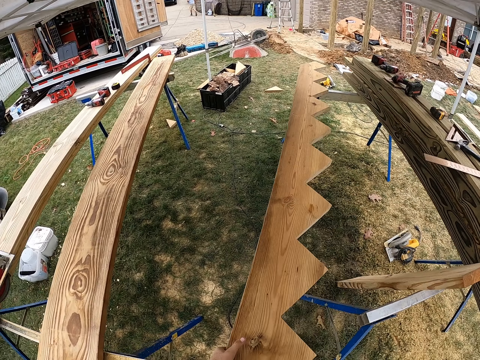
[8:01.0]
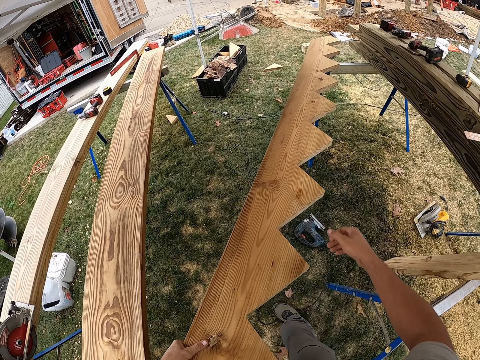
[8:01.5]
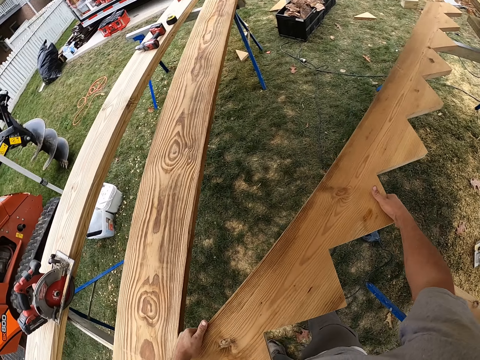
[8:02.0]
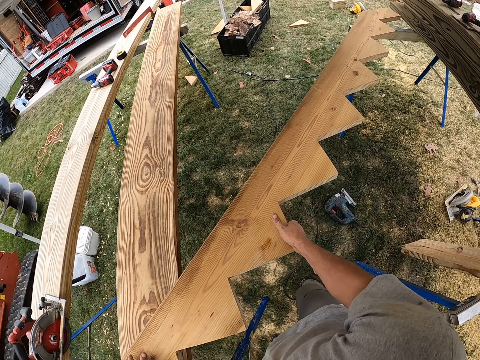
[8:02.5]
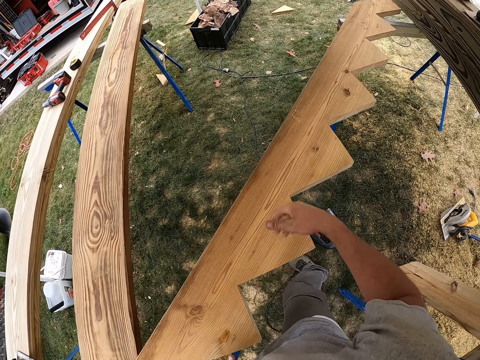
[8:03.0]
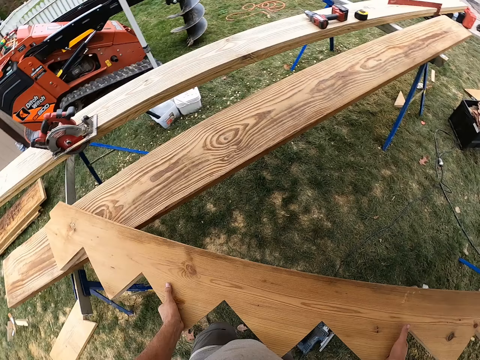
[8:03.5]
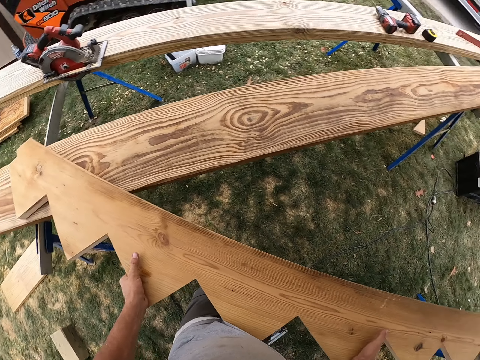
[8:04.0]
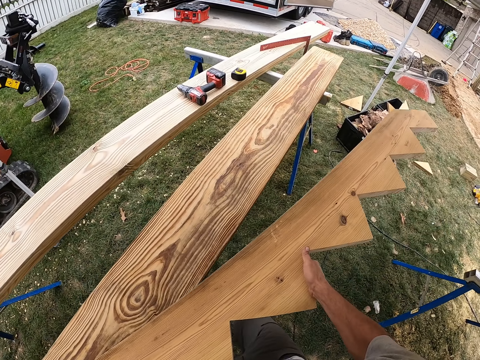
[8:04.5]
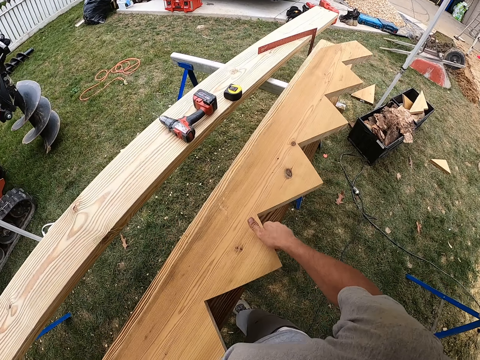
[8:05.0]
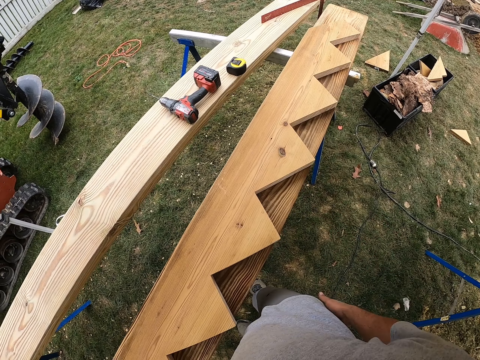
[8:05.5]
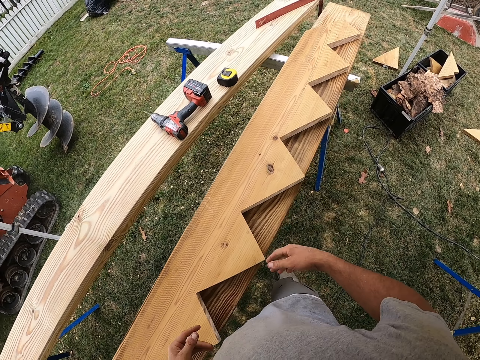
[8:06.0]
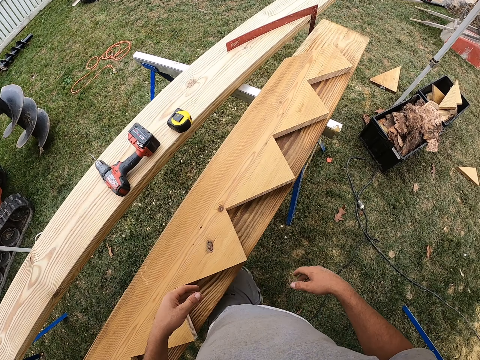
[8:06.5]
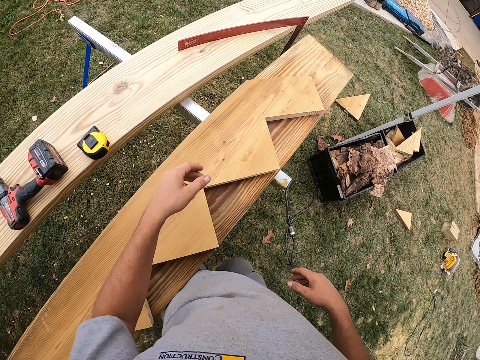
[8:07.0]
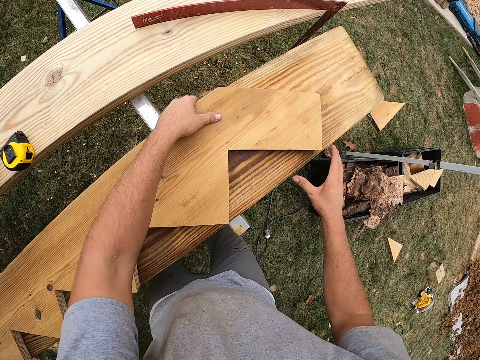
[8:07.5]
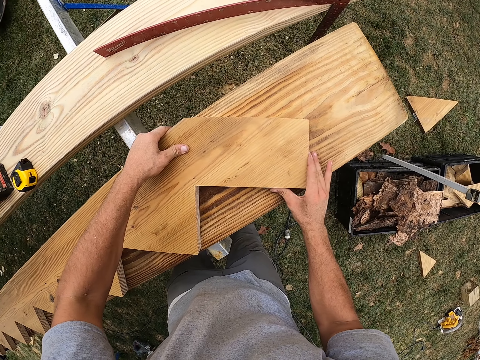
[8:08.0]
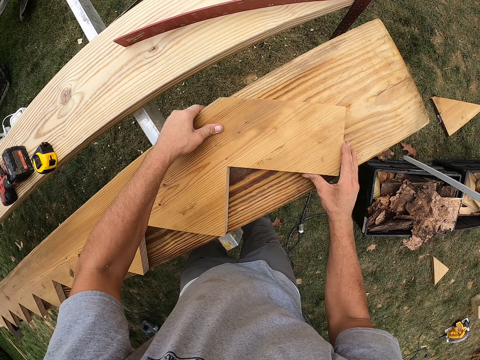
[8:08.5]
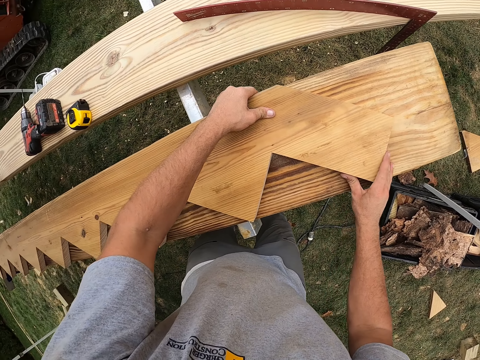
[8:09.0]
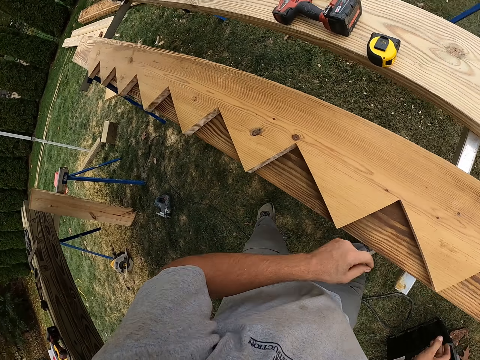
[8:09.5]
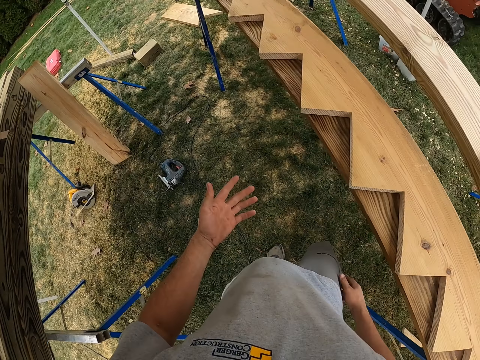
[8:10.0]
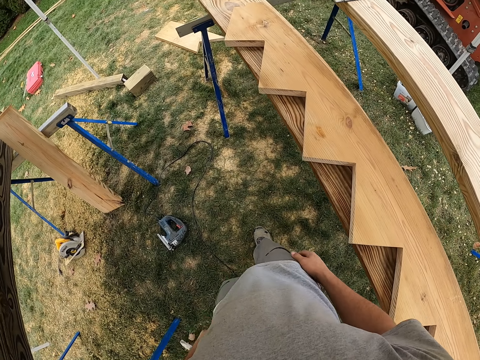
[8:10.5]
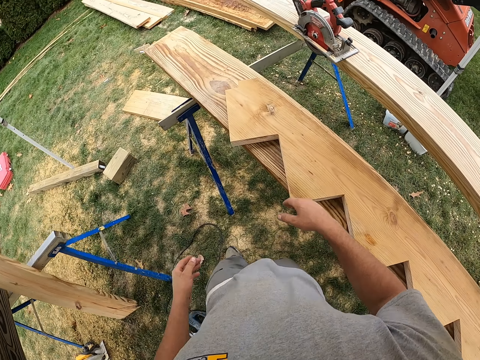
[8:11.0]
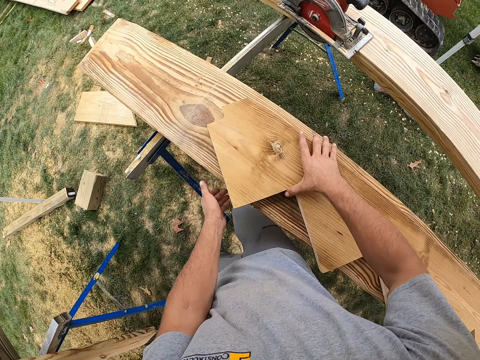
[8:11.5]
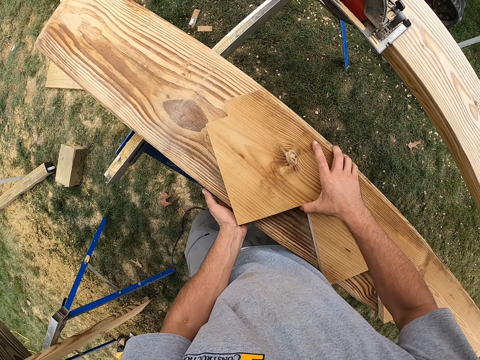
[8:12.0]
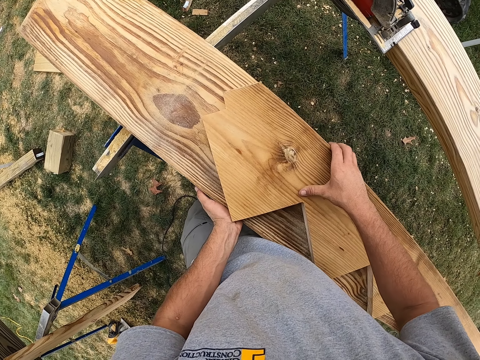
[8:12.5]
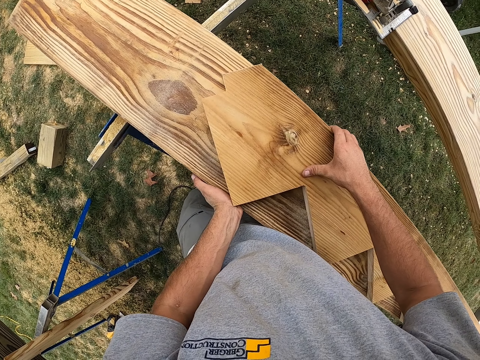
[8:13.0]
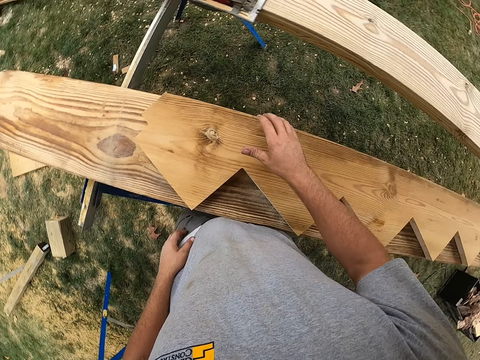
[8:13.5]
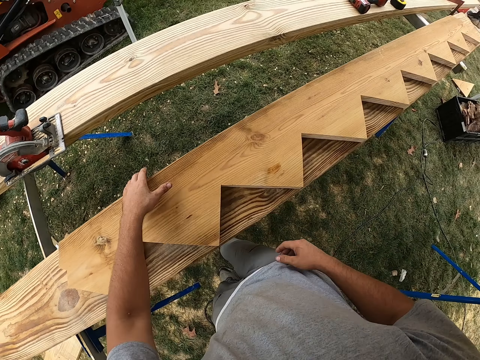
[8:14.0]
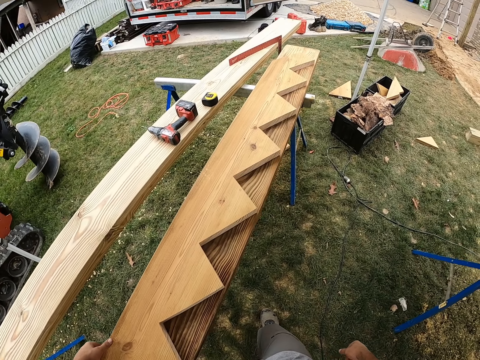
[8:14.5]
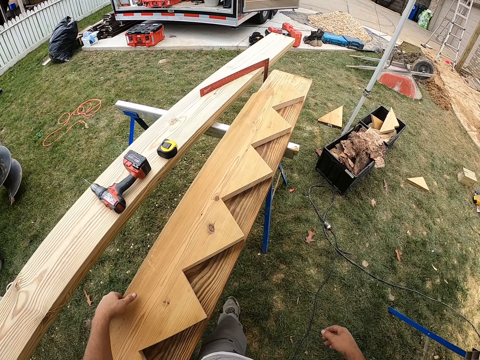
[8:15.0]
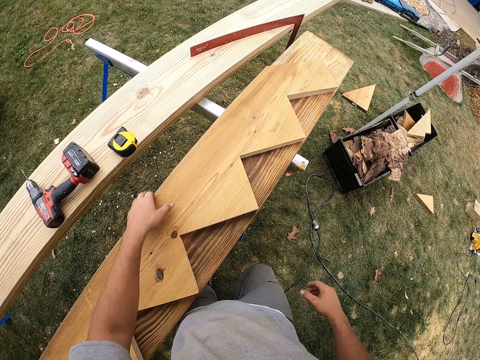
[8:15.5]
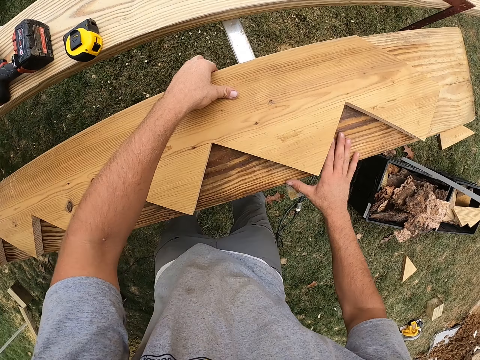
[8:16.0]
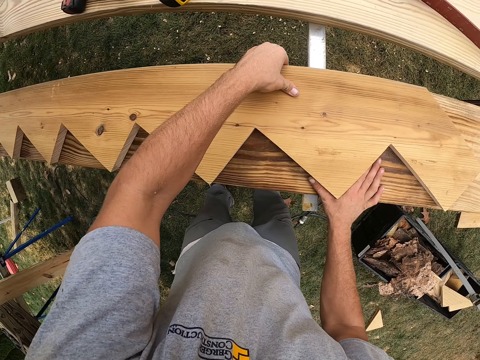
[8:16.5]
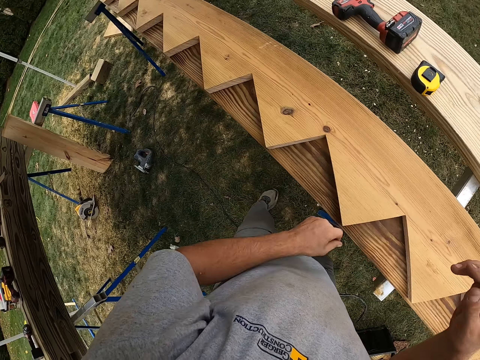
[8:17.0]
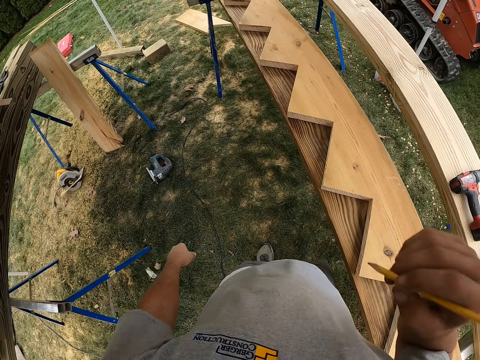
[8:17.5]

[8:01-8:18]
The camera wearer moves the wood. They put down the wood on another wood. They walk. They adjust the wood with hands. They walk to the other side of the wood. They adjust the other side of the wood with hands. They move a hand on the wood. They walk to the other side of the wood. They adjust the wood with hands.

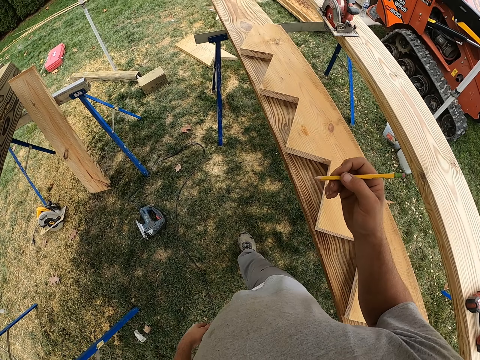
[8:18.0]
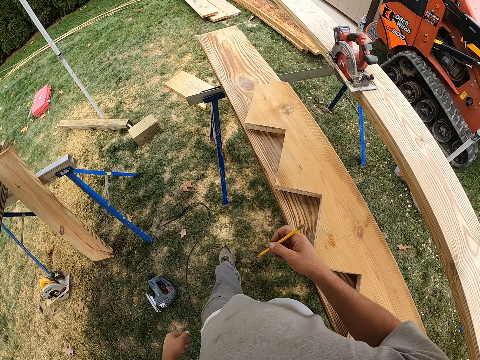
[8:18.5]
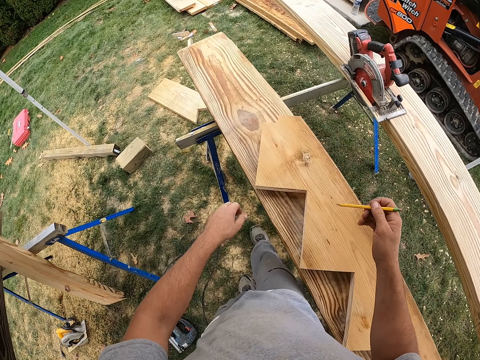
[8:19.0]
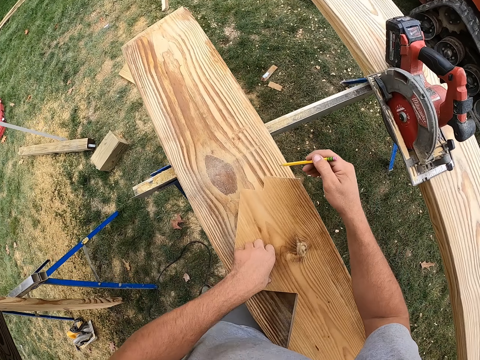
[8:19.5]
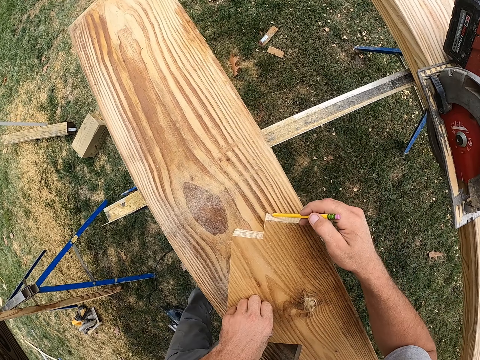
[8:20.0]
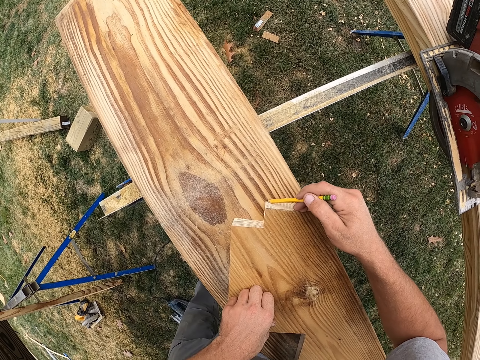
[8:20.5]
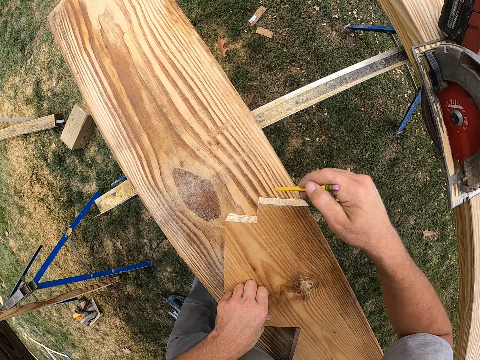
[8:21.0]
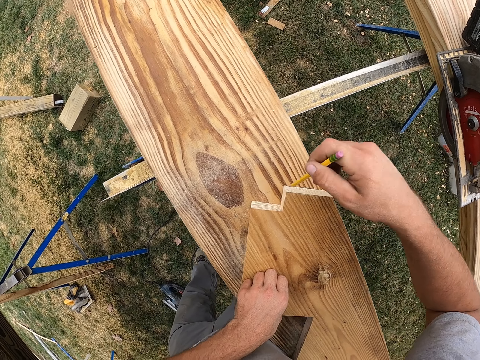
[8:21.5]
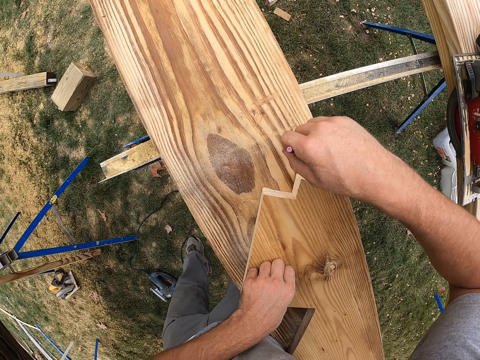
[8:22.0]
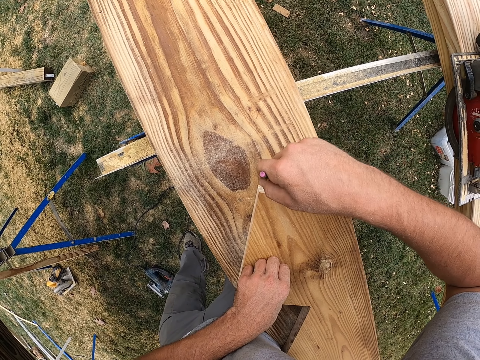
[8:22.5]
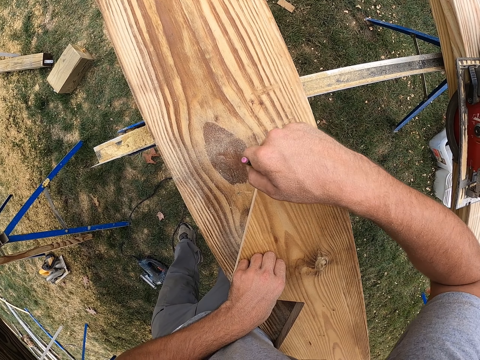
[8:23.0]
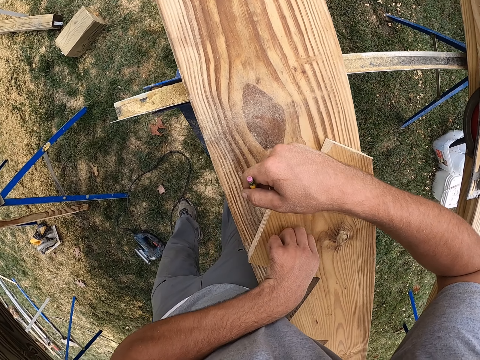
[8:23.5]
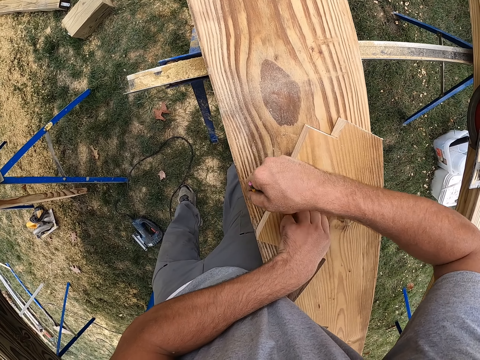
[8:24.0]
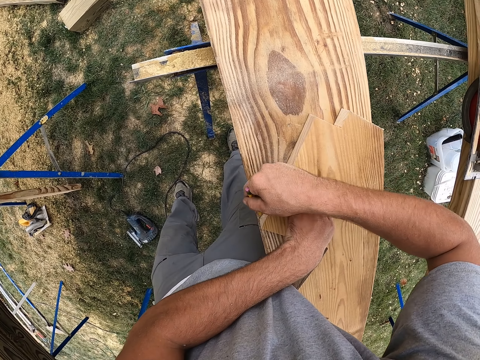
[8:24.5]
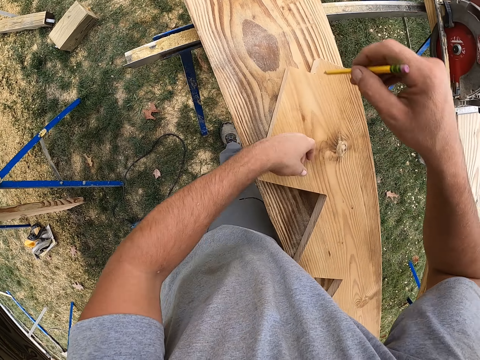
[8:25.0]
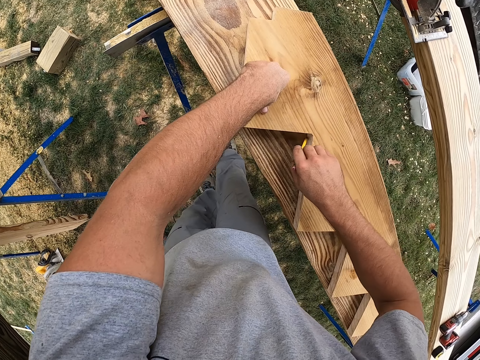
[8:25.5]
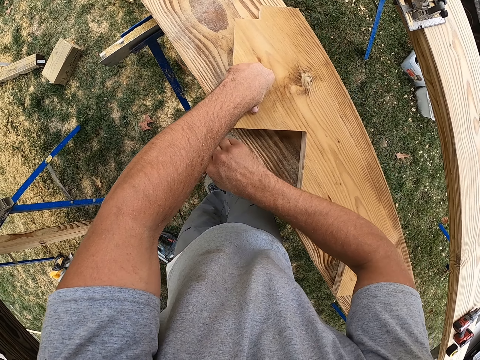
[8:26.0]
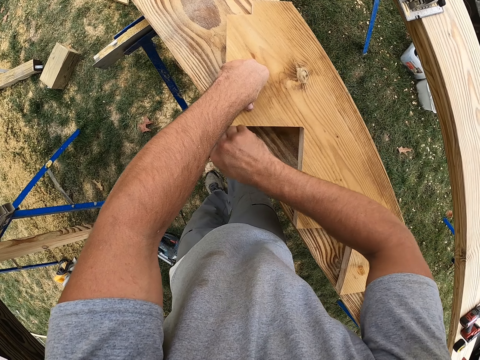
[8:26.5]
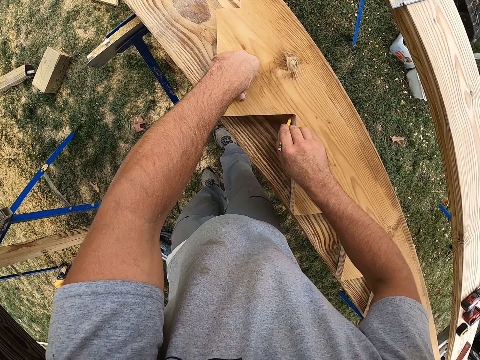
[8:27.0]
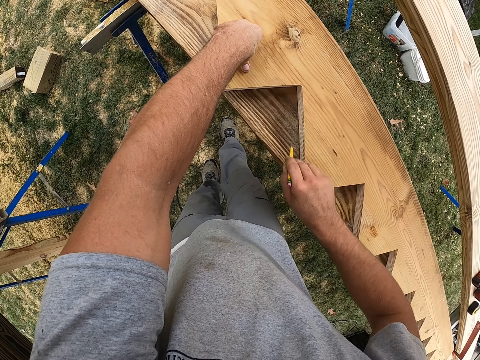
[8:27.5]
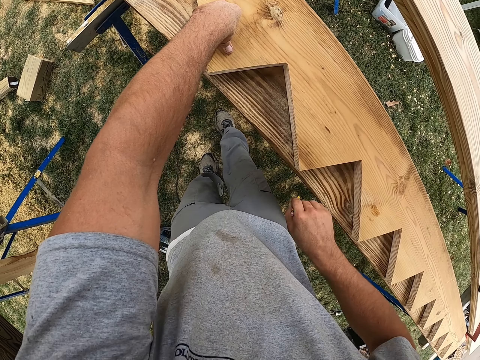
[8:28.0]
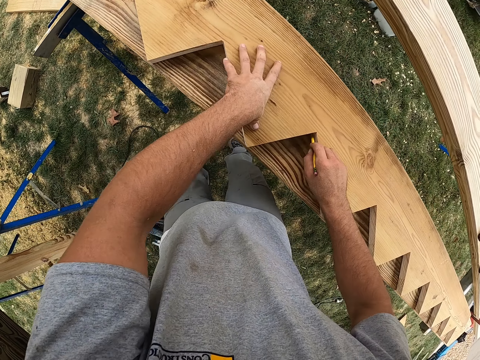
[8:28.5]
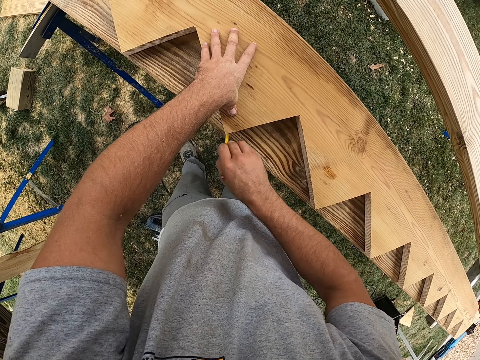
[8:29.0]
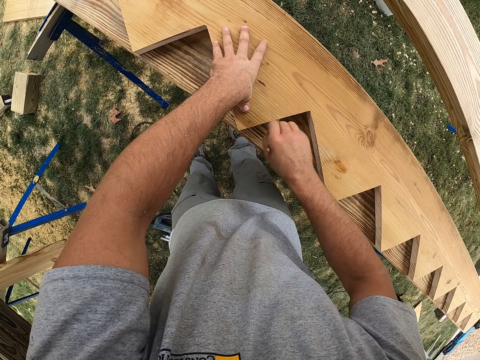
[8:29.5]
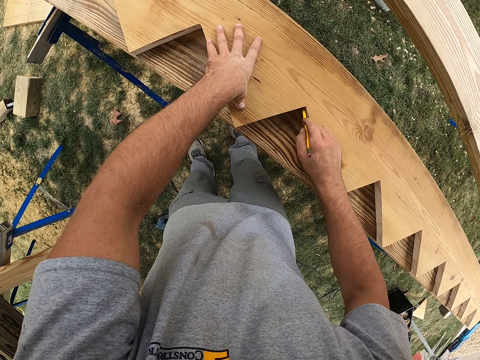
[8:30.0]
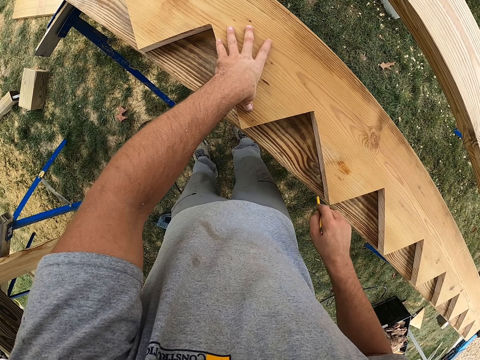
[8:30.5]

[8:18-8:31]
The camera wearer picks up a pencil. They walk to the other side of the wood. They mark the wood with the pencil.
